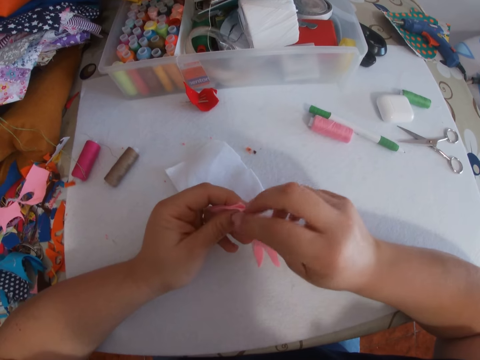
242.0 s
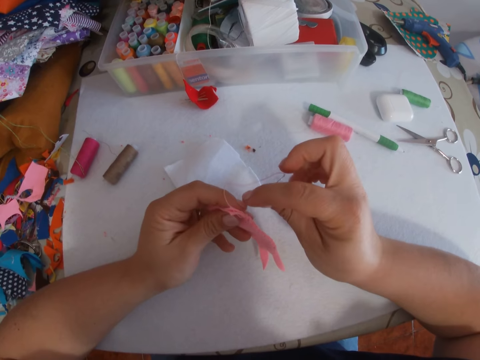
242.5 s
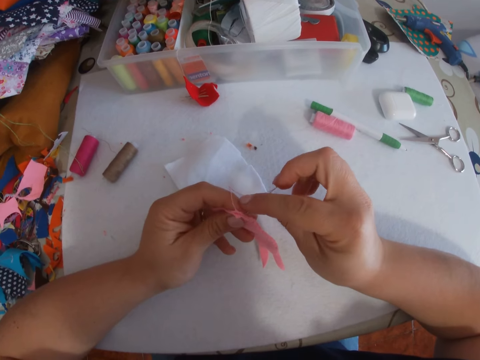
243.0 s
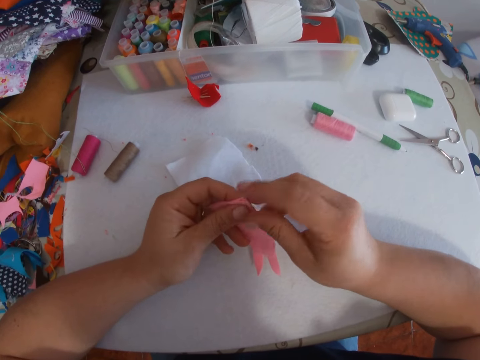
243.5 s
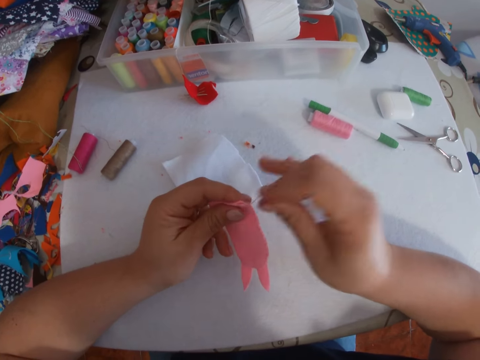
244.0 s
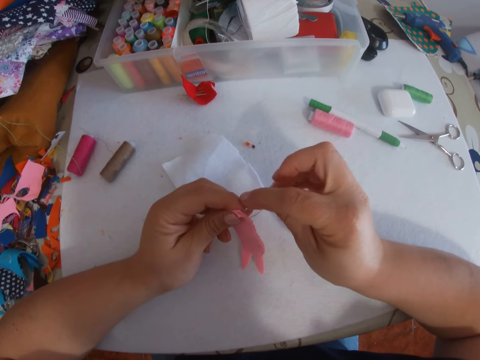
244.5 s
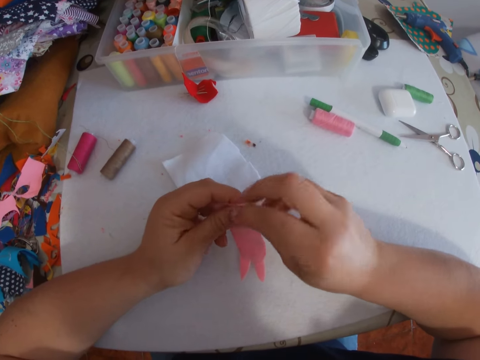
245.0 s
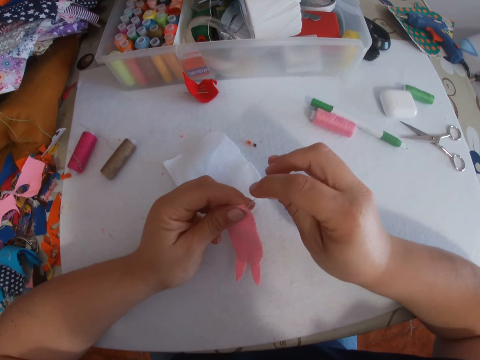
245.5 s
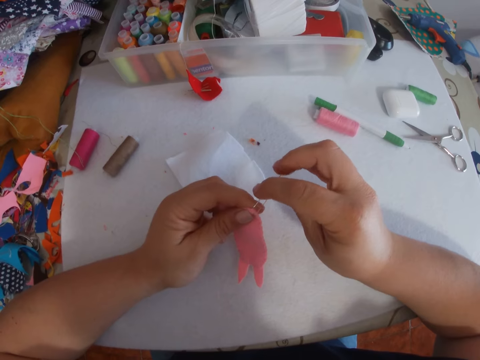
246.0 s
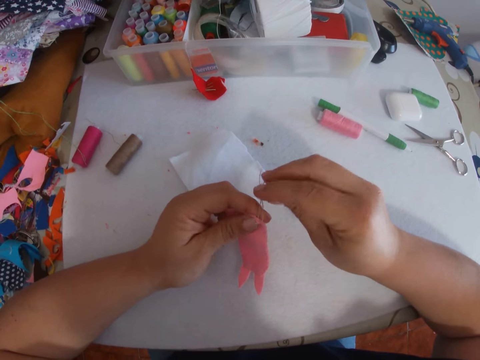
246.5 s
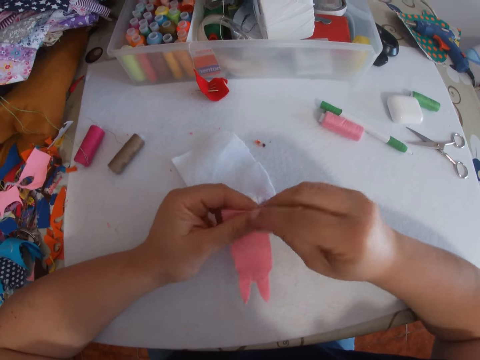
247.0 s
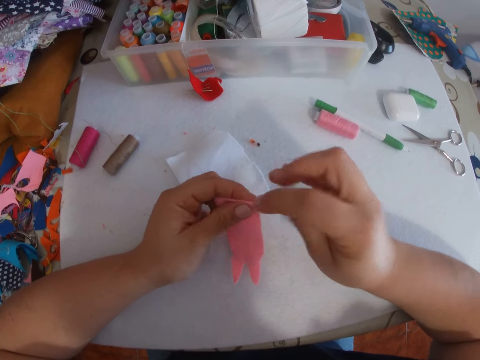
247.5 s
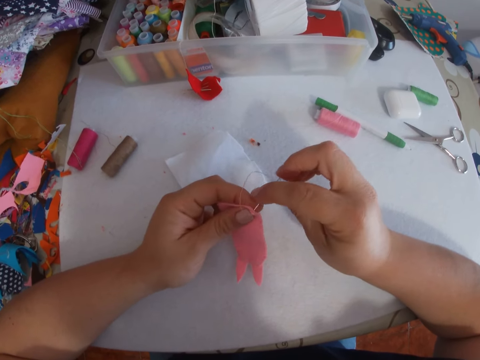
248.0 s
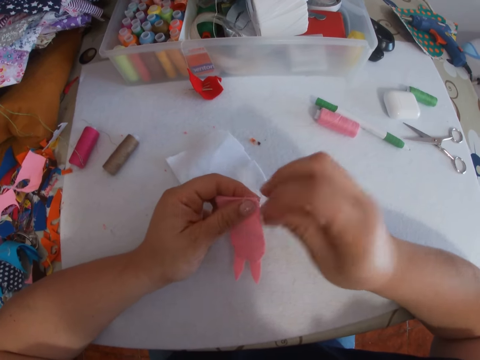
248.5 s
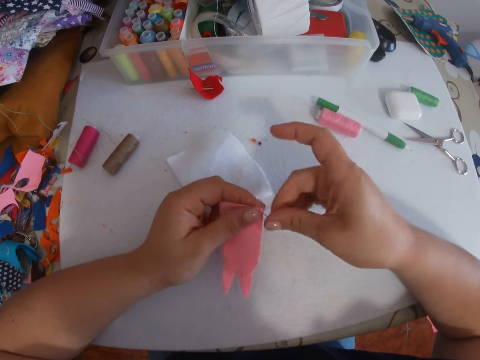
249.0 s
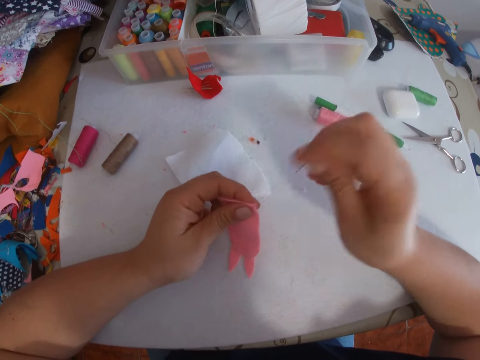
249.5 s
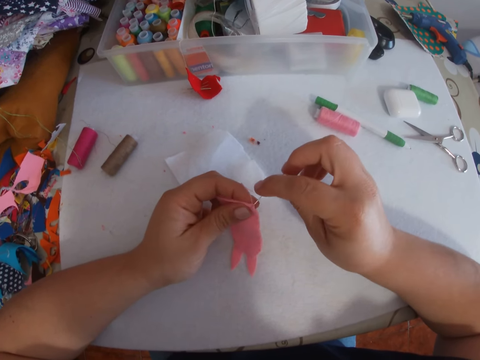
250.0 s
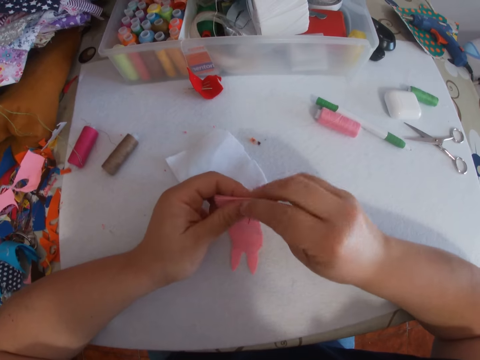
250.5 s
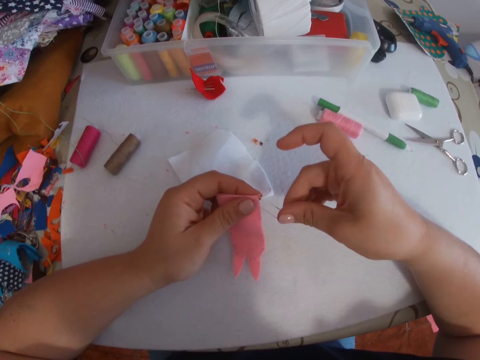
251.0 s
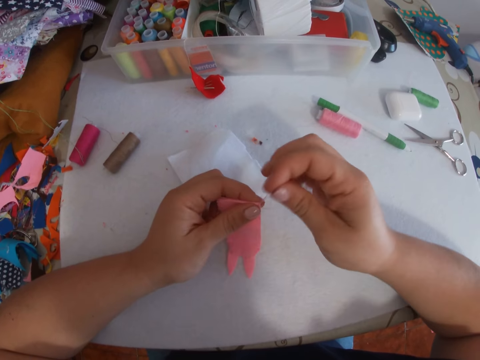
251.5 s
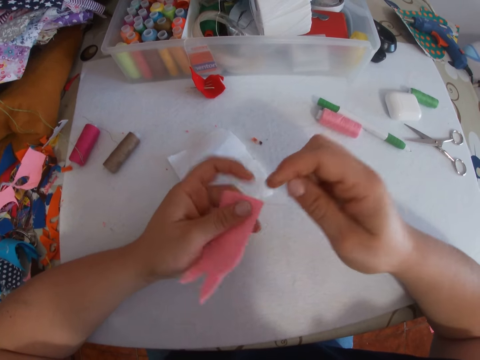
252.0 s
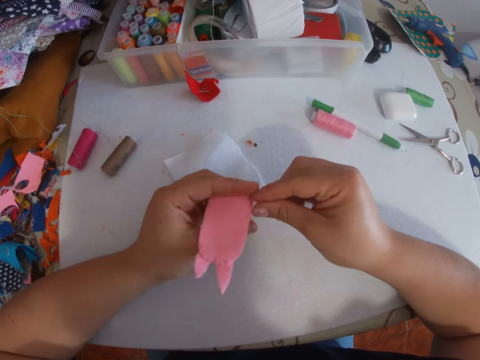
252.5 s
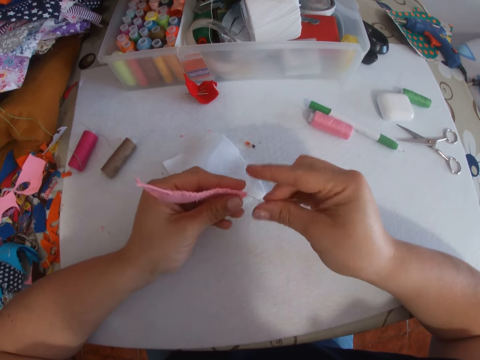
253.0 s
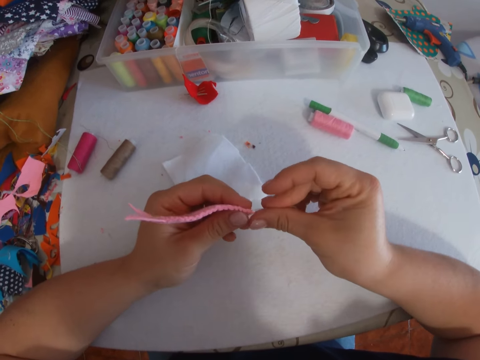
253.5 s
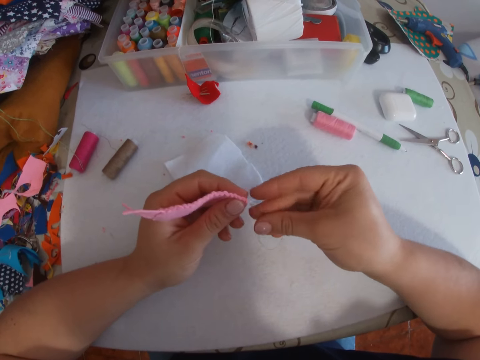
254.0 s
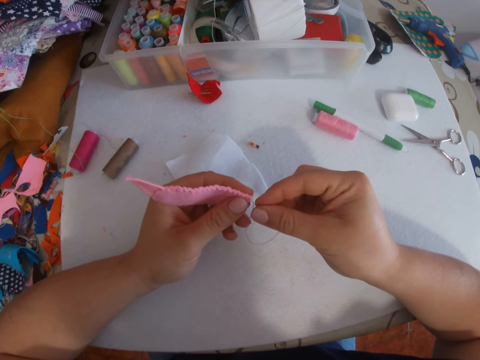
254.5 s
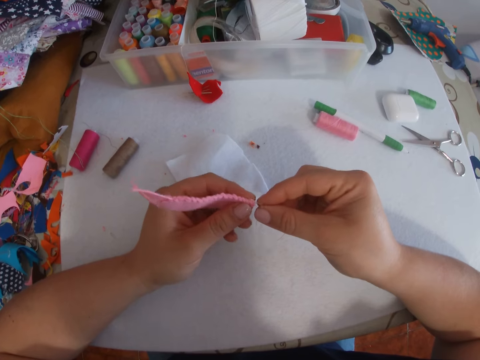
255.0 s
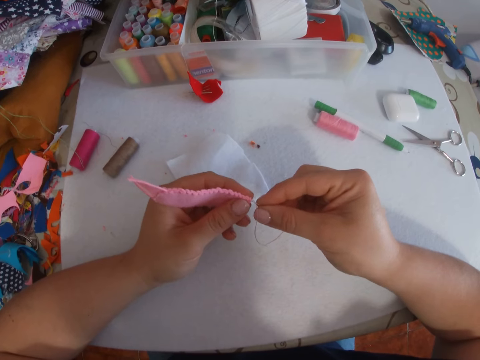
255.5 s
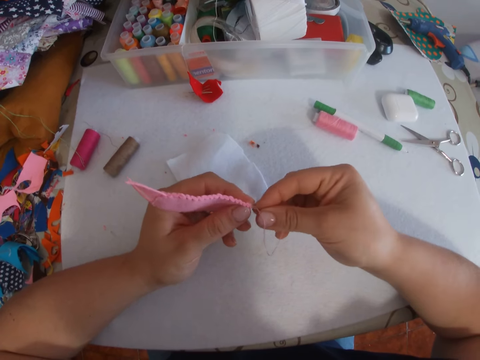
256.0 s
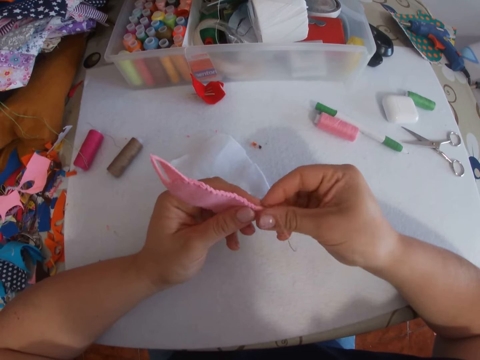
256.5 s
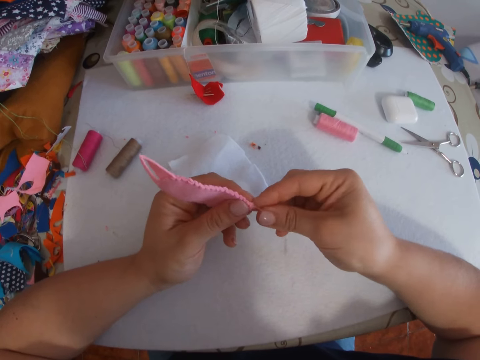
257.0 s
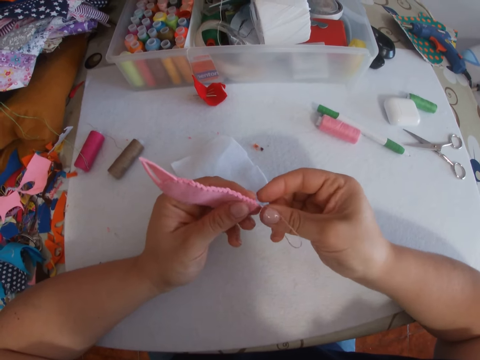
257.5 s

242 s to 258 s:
The camera wearer sews the felt fabric with a needle. They pull the thread. They sew the felt fabric with the needle. They pull the thread. They sew the felt fabric with the needle. They pull the thread. They sew the felt fabric with the needle. They pull the thread. They sew the felt fabric with the needle. They pull the thread. They put the needle through the thread. They pull the thread. They sew the felt fabric with the needle. They pull the thread. They put the needle through the thread. They pull the thread. They turn the felt fabric. They sew the felt fabric with the needle.

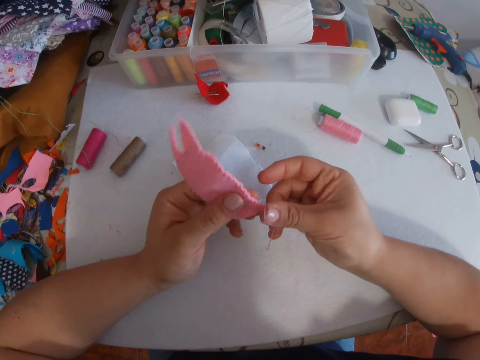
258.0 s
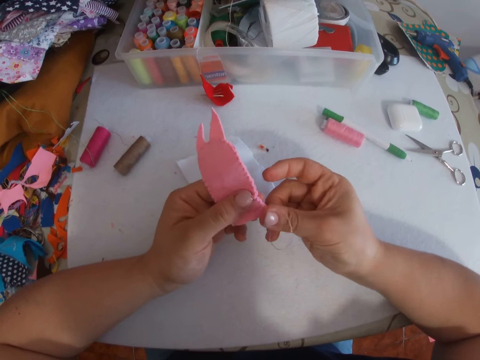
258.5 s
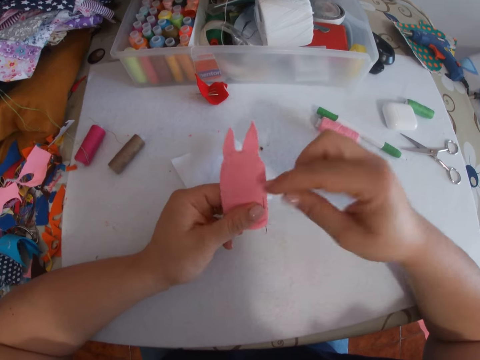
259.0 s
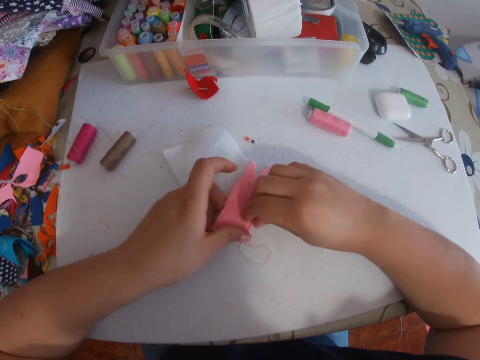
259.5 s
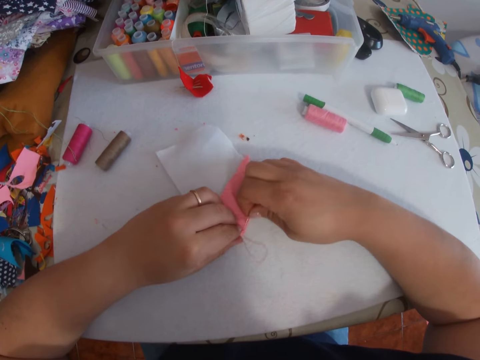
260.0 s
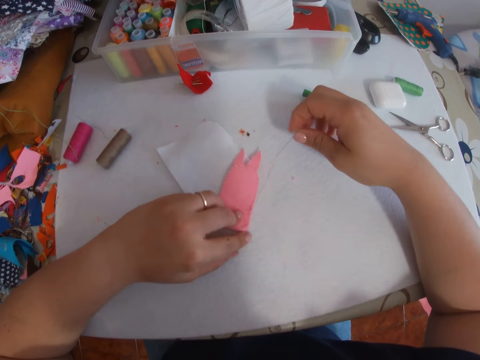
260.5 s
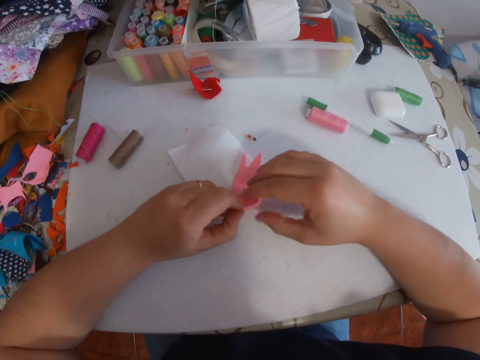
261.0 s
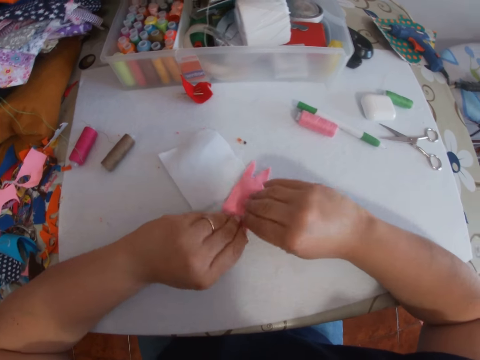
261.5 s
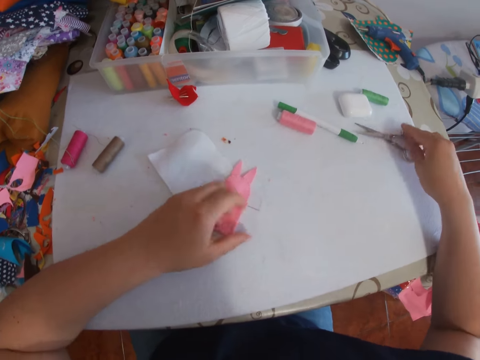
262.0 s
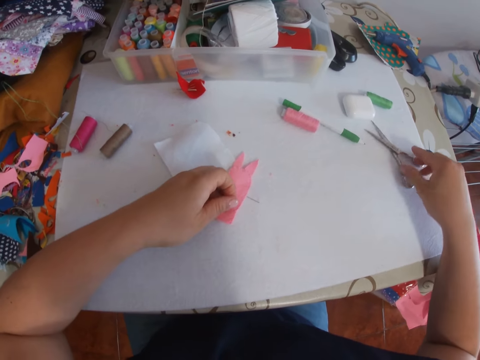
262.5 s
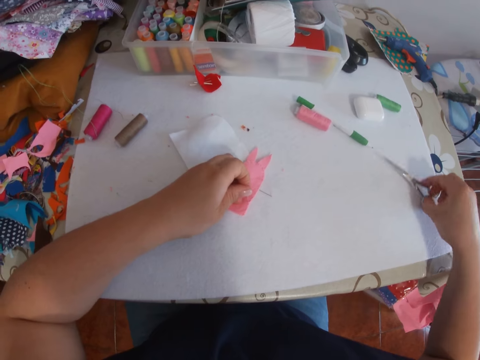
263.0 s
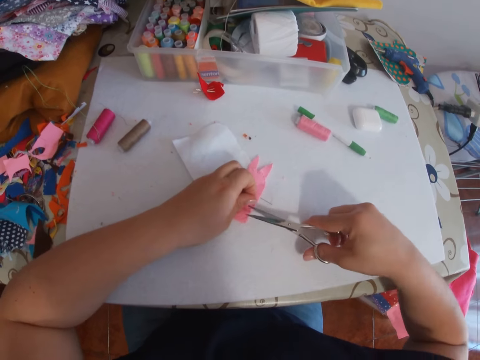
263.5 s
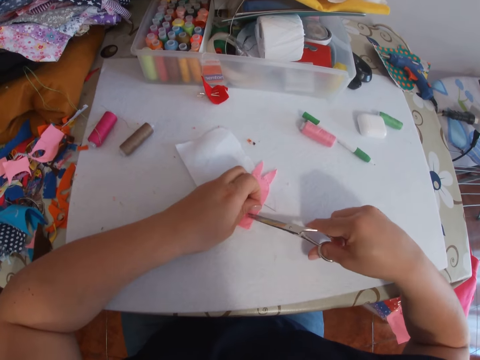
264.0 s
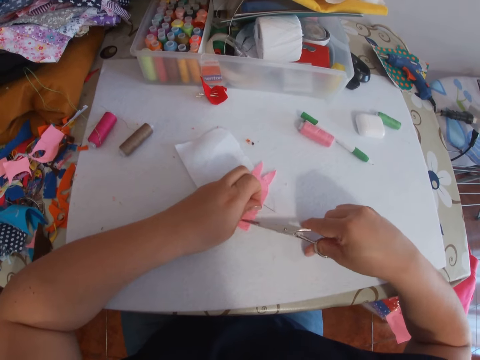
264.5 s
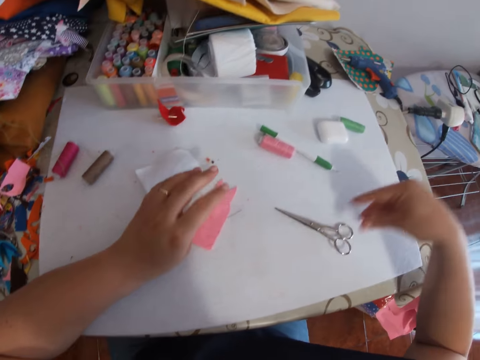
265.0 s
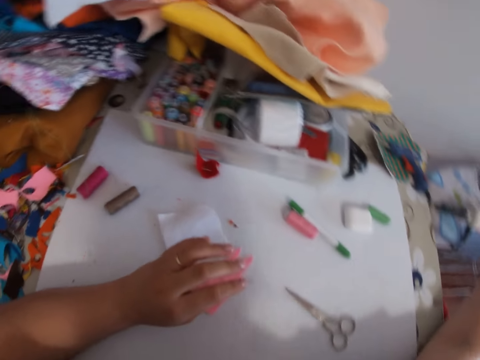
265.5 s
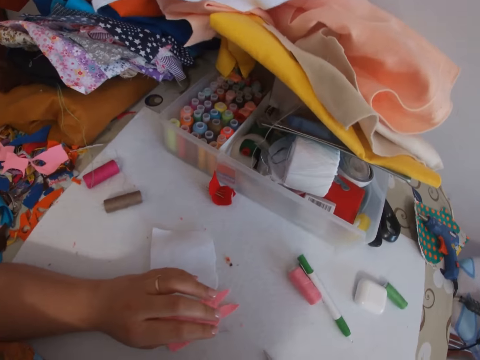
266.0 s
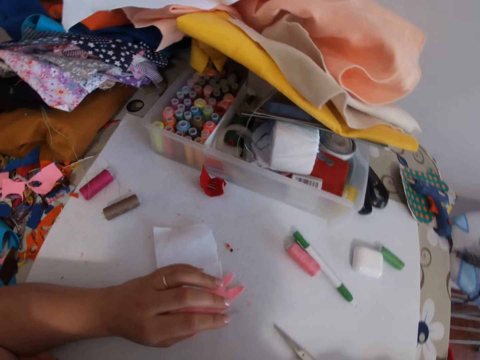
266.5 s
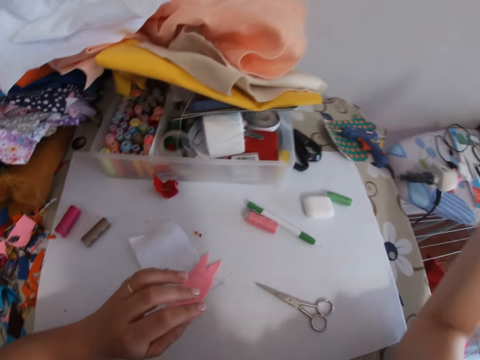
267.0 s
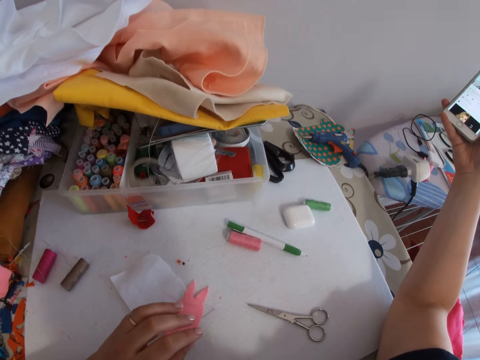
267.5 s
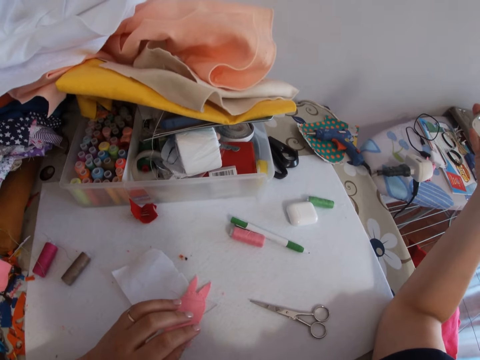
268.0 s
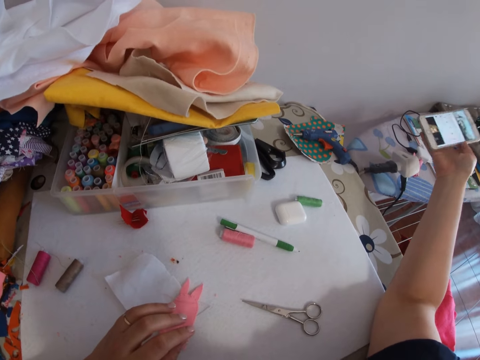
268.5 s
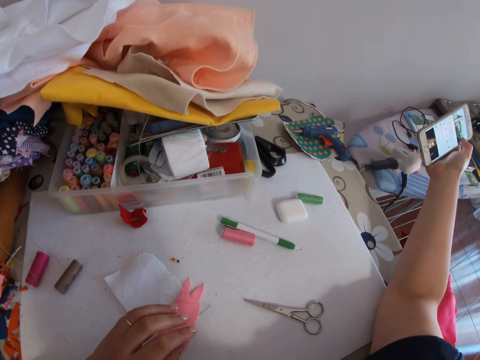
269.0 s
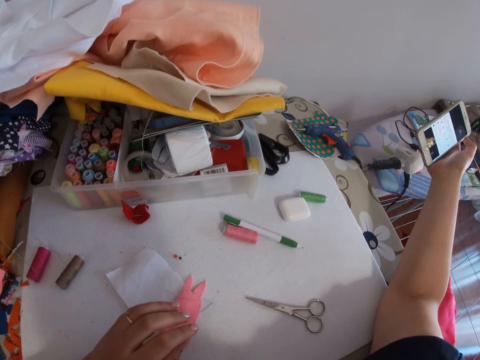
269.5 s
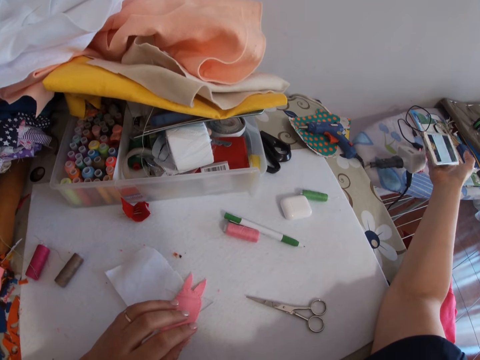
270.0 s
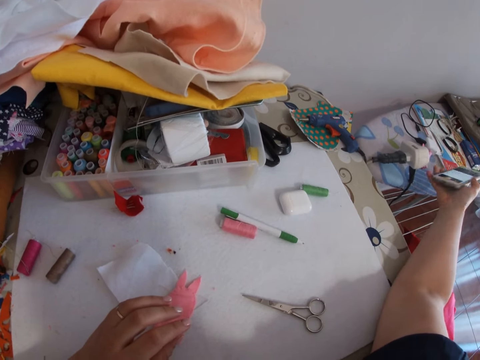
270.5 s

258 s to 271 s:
The camera wearer pulls the thread. He places the joined pieces of pink fabrics on the table with his left hand. He holds the joined pieces of pink fabrics on the table with his left hand. He pulls the thread. He places the threaded needle on the table with his right hand. He turns the felt fabric on the table. He picks up the scissors from the table with his right hand. He holds the thread with his left hand. He cuts the thread from the joined pieces of pink fabrics with the scissors in his right hand. He places the scissors on the table with his right hand. He picks up a mobile phone from a stand with his right hand. He operates the phone with his right hand. He looks at the mobile phone.
